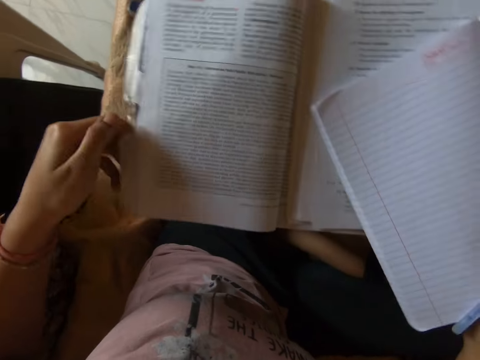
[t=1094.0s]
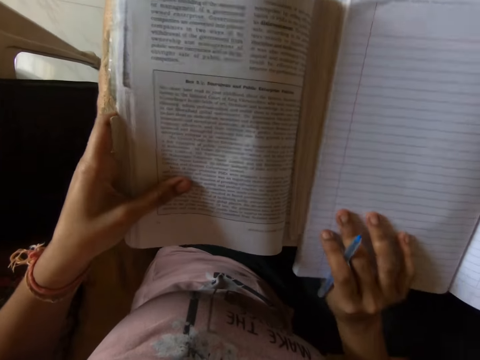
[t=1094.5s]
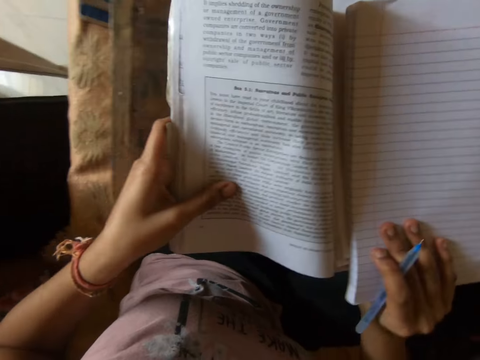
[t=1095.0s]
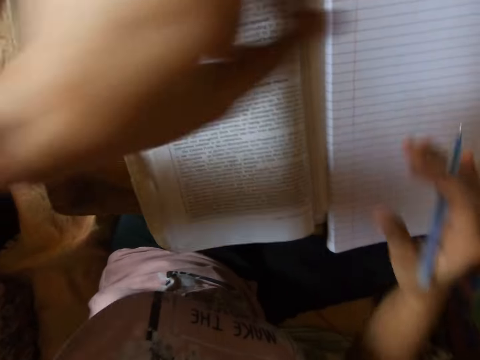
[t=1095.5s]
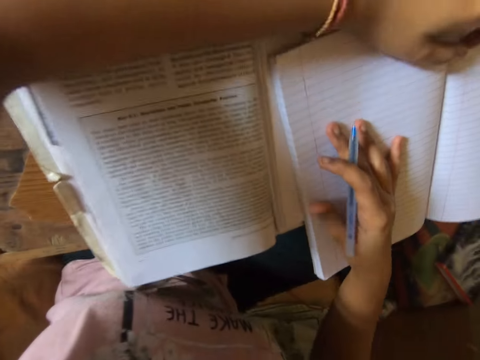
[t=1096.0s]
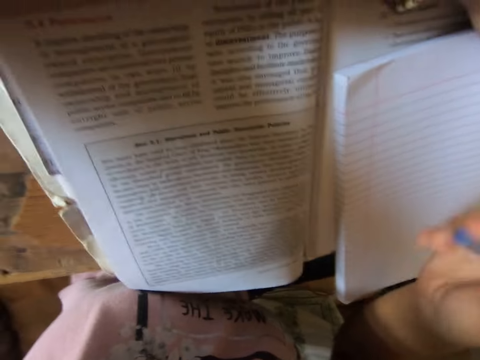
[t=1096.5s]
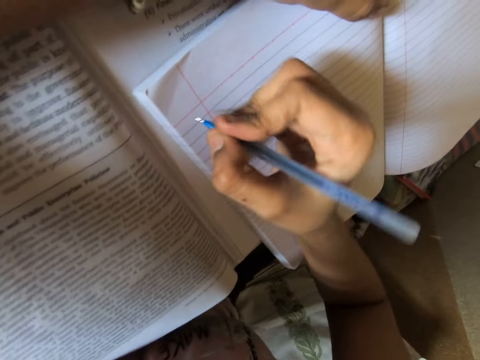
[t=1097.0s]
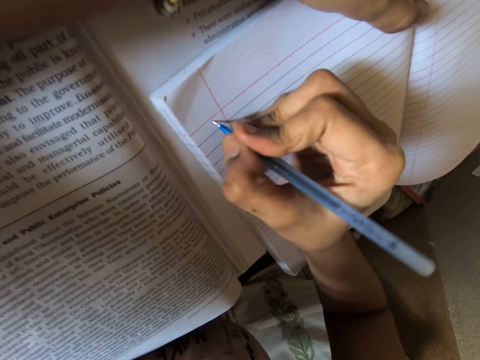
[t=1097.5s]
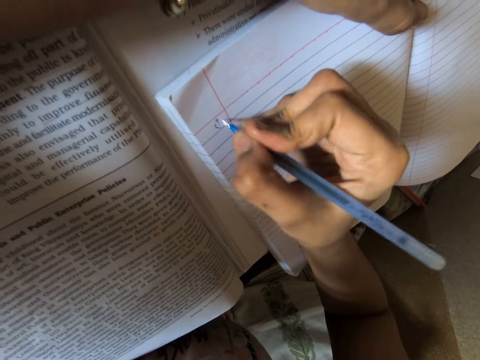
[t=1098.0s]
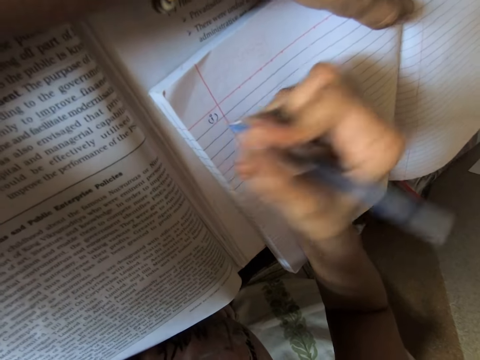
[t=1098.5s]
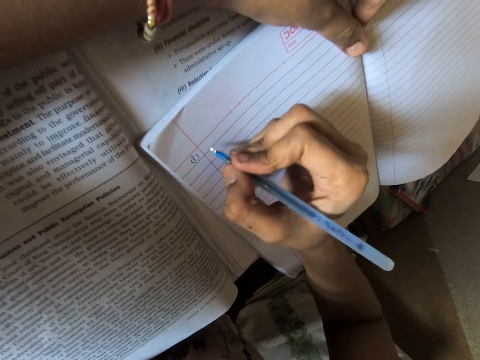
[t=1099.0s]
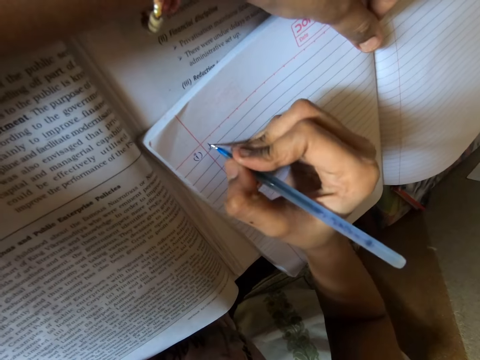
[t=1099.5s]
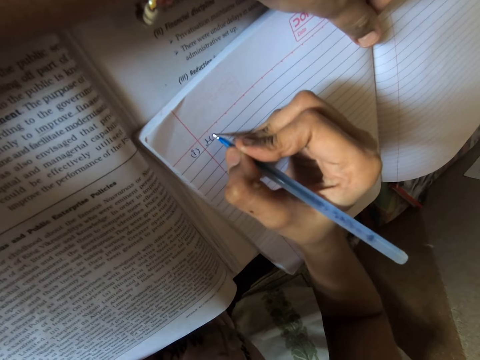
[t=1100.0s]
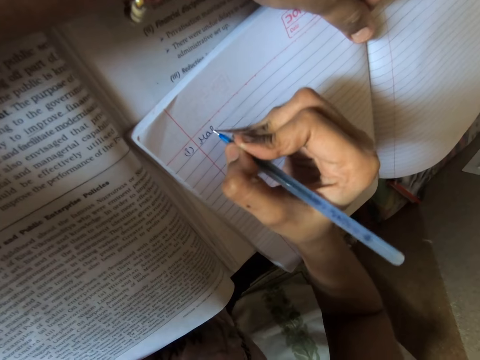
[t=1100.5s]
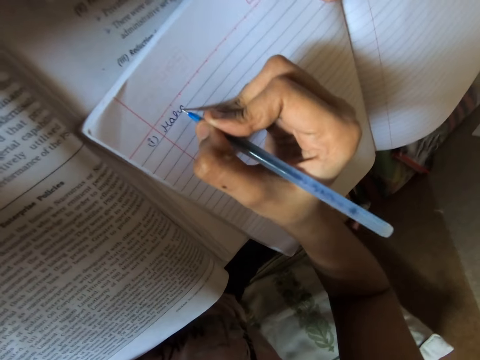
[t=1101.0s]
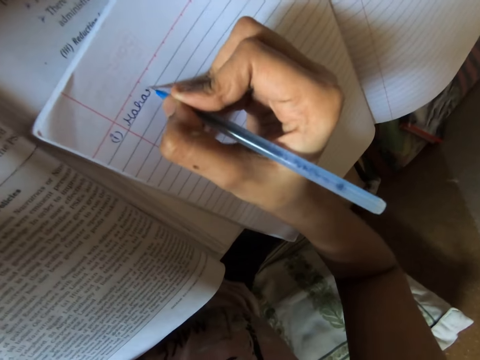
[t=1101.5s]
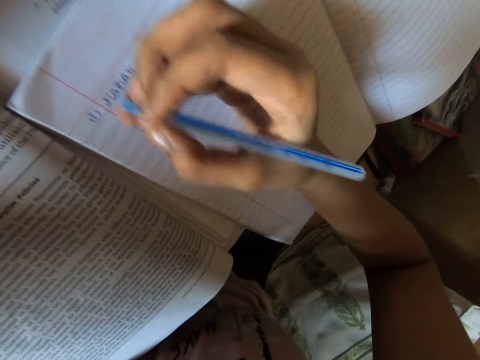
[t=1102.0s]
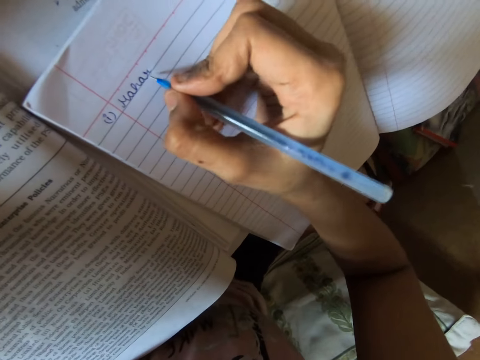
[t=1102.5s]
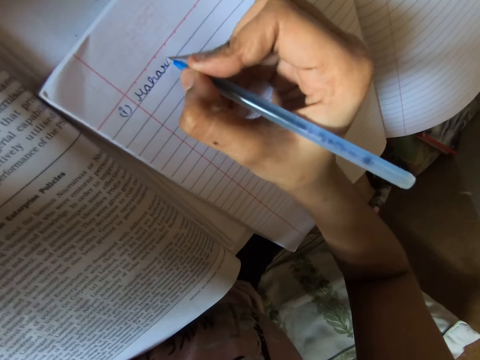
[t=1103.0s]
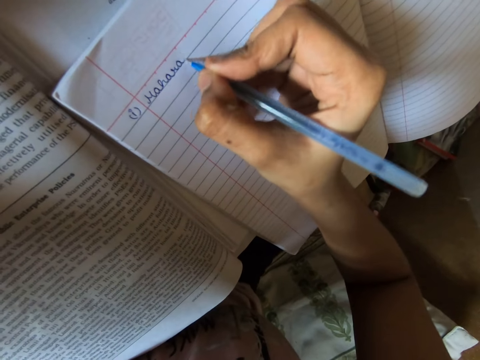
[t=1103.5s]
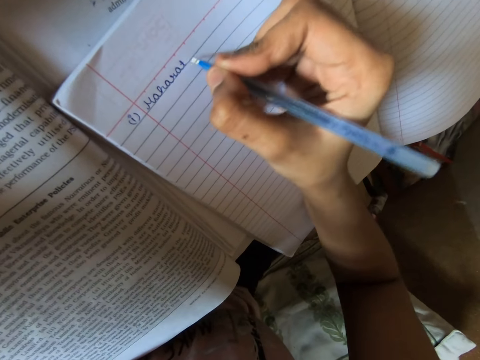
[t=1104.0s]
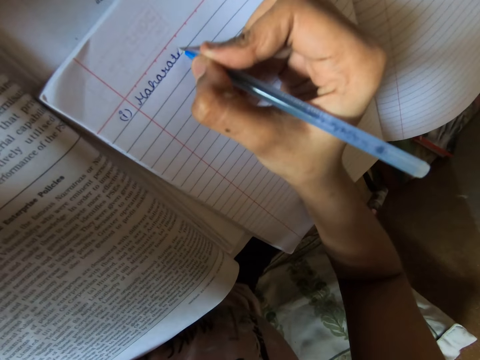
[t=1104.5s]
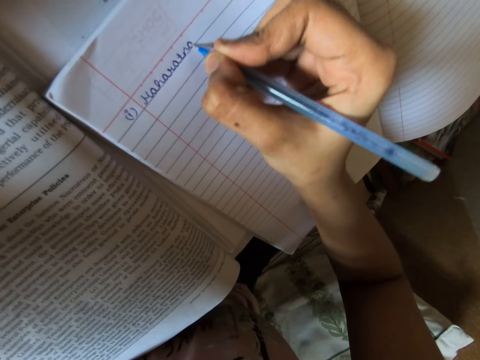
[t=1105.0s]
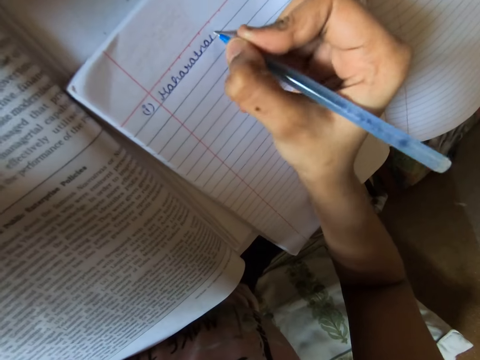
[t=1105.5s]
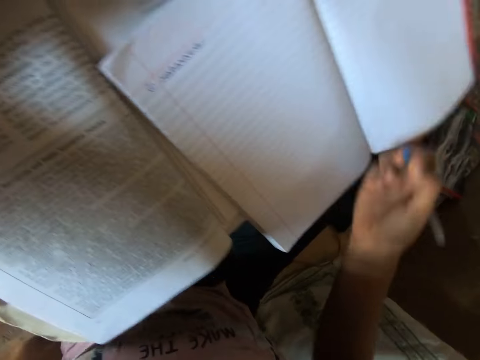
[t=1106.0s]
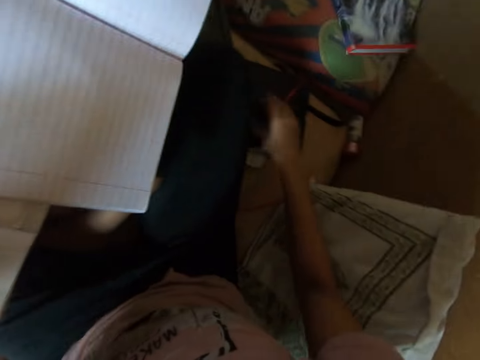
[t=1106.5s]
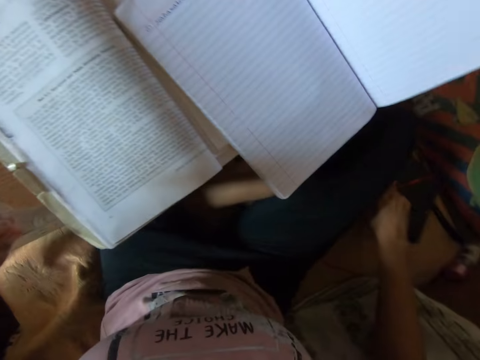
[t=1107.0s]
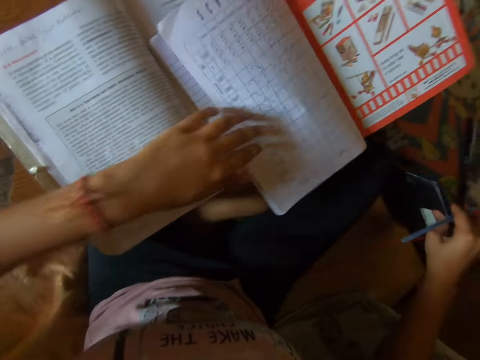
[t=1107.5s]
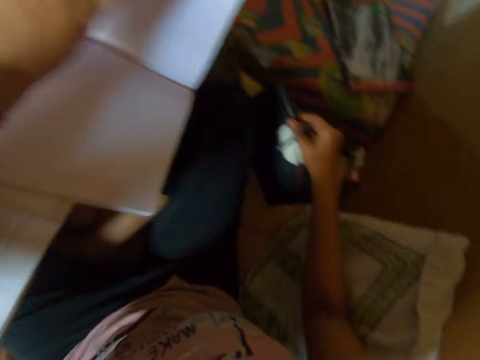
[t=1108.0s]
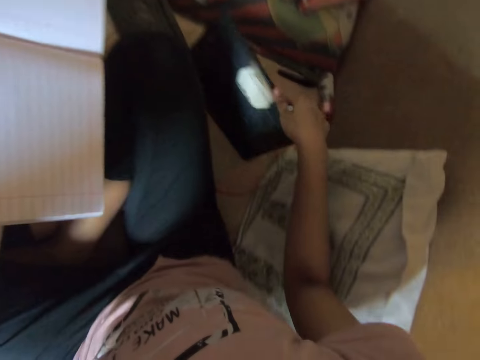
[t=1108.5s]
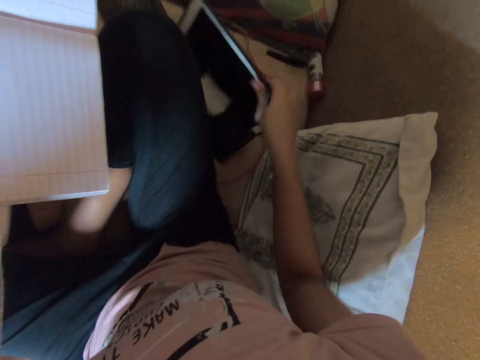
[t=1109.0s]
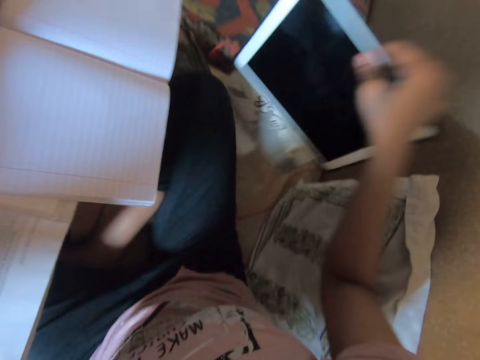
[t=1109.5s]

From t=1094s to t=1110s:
The camera wearer writes on the notebook with the pen in her right hand. She picks up a tablet from the bed with her right hand.

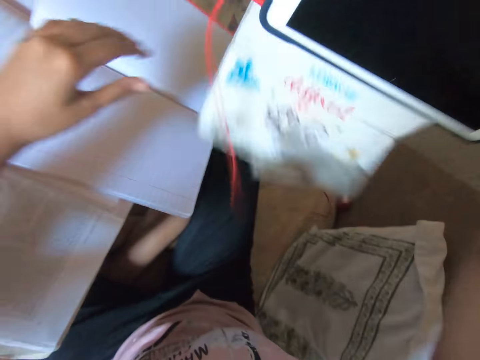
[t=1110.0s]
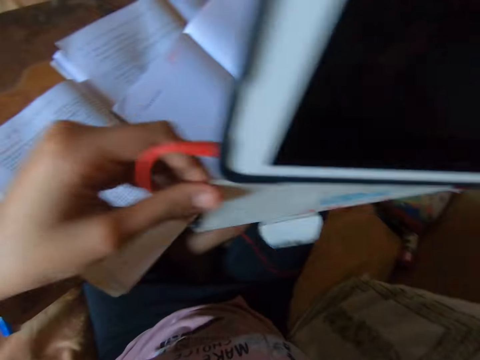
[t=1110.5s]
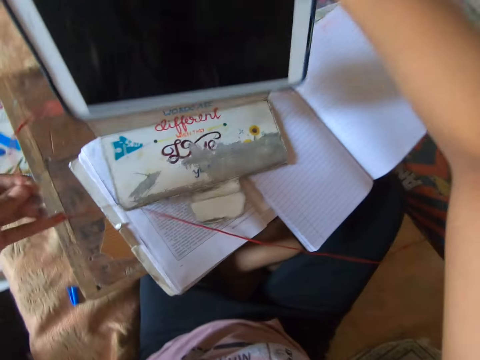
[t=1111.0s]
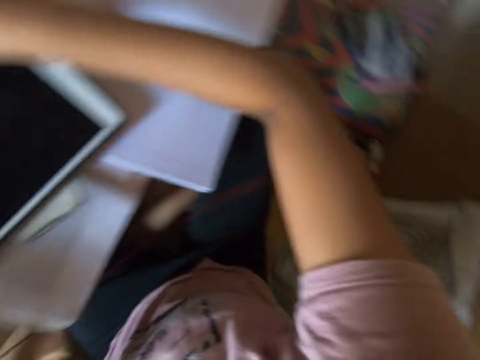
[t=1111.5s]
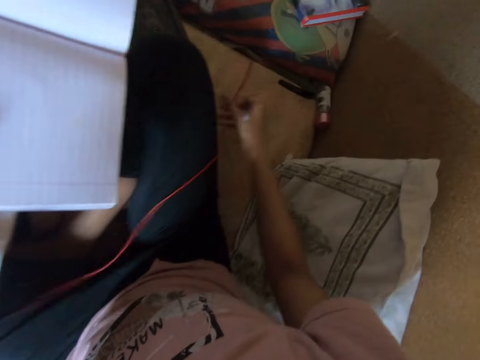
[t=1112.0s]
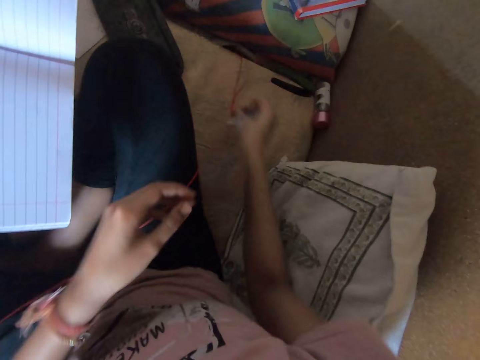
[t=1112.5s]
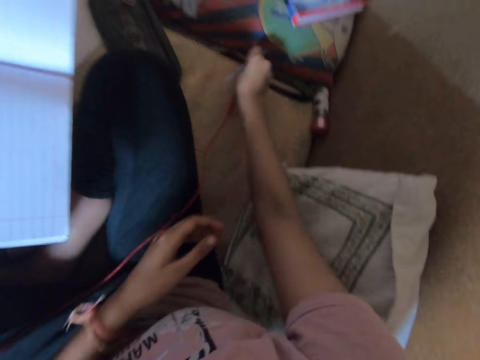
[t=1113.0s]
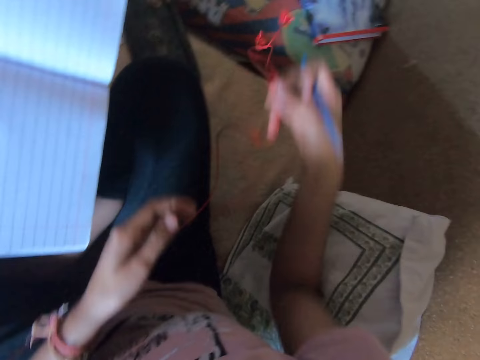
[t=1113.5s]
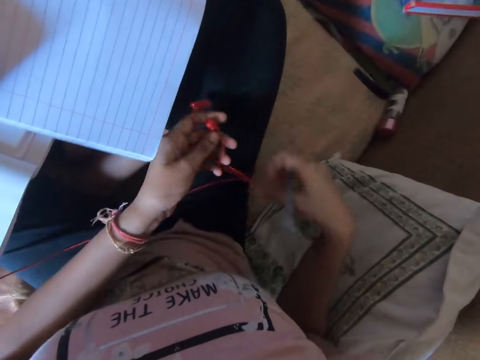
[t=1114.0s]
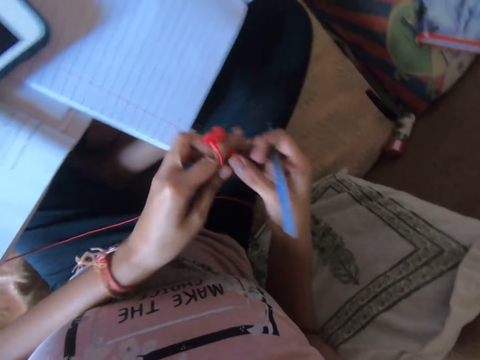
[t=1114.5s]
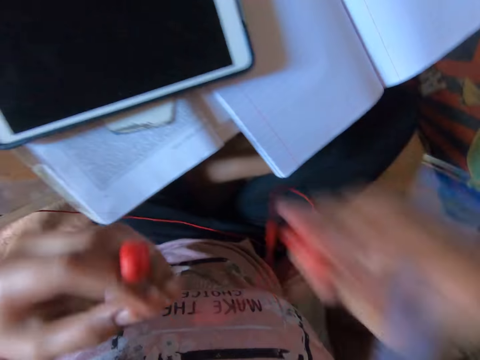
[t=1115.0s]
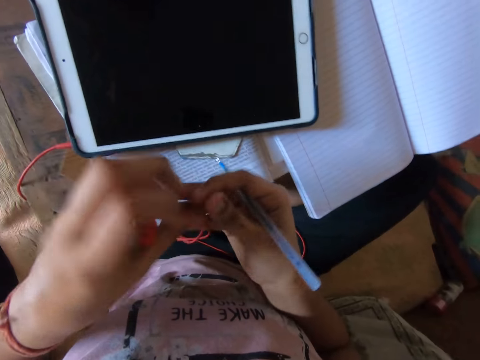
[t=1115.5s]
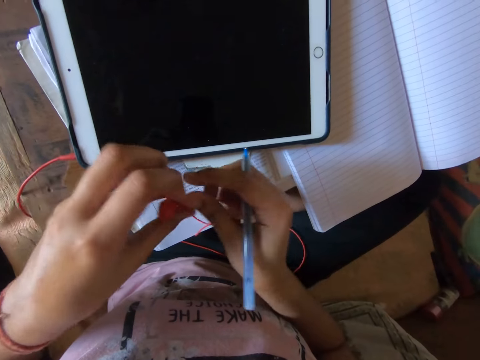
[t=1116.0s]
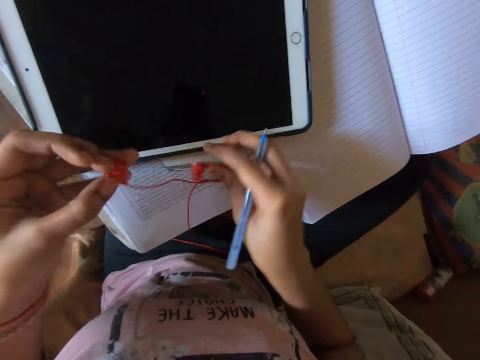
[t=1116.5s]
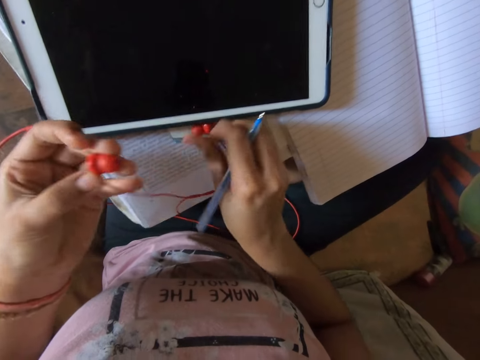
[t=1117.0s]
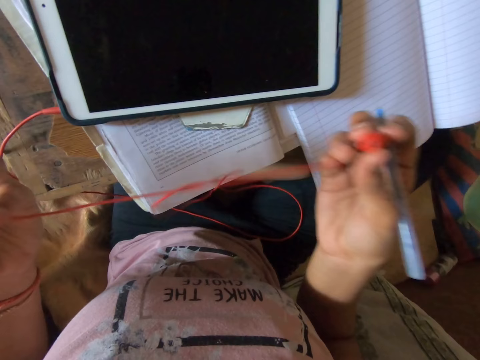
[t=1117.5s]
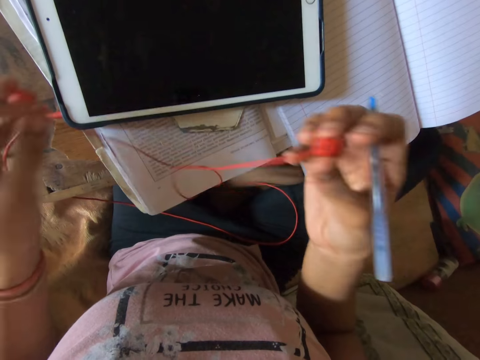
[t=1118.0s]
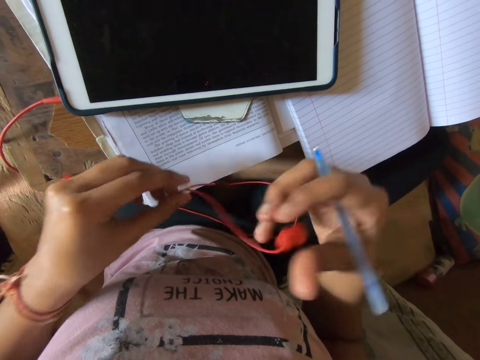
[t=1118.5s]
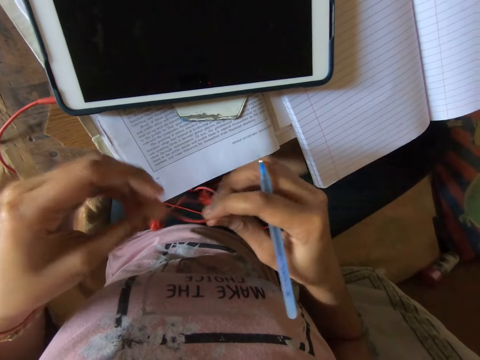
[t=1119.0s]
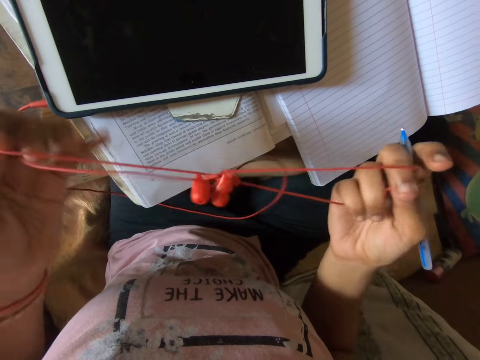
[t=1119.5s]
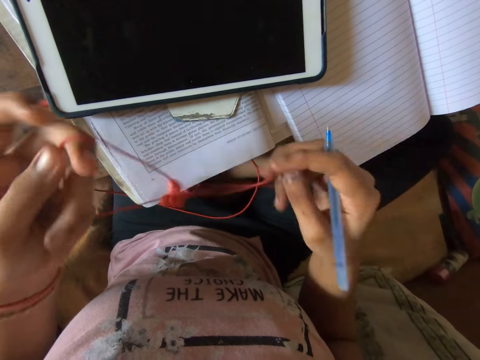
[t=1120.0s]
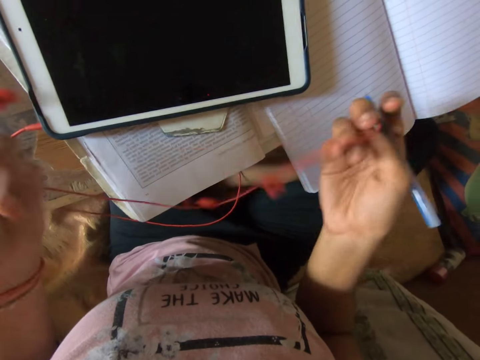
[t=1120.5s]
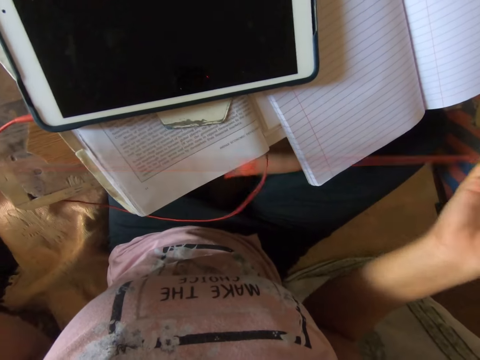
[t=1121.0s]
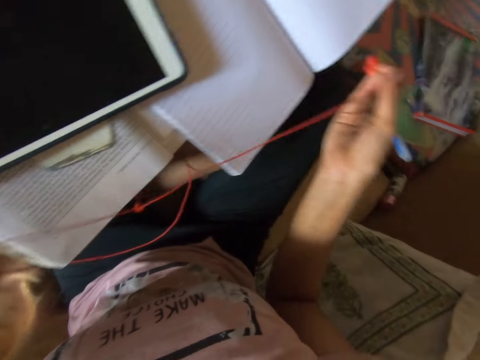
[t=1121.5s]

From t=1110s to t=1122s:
The camera wearer puts down the tablet. They pick up an earpiece or earphones from the bed. They unfold the earphones. They untangle the earpiece with both hands.
